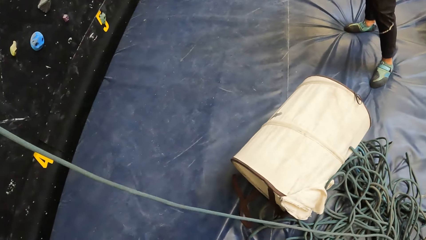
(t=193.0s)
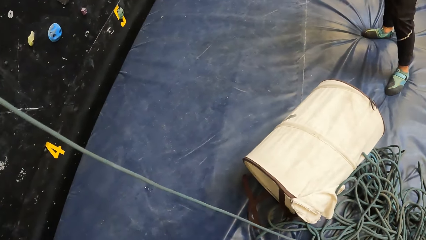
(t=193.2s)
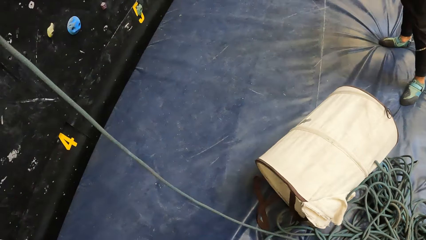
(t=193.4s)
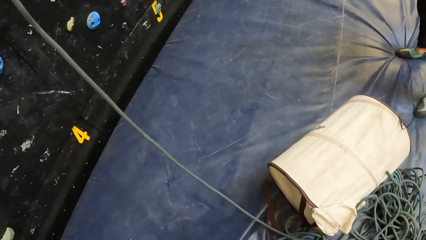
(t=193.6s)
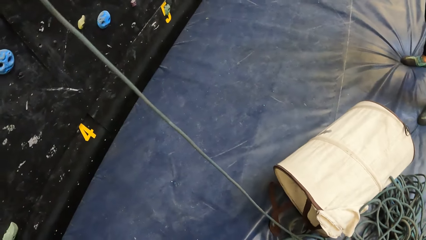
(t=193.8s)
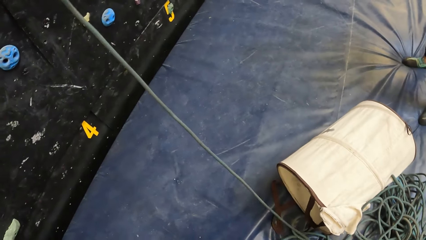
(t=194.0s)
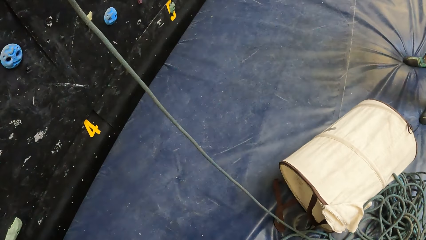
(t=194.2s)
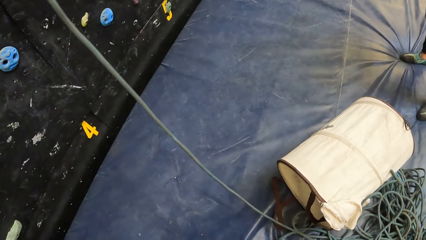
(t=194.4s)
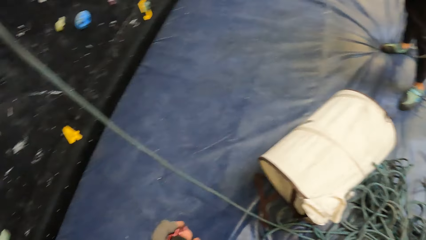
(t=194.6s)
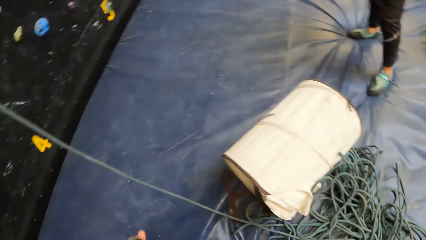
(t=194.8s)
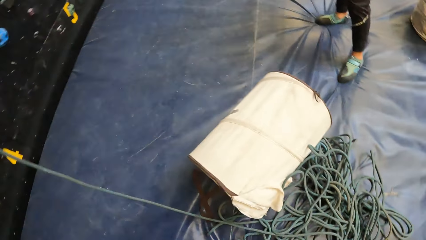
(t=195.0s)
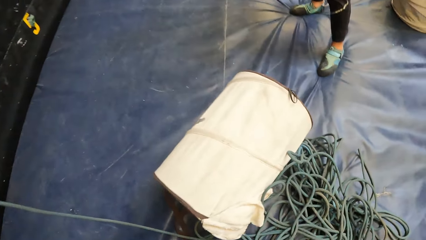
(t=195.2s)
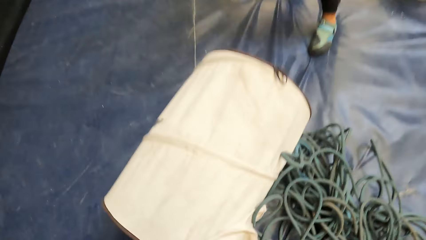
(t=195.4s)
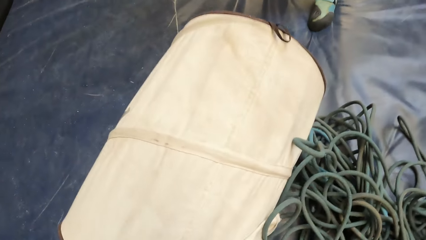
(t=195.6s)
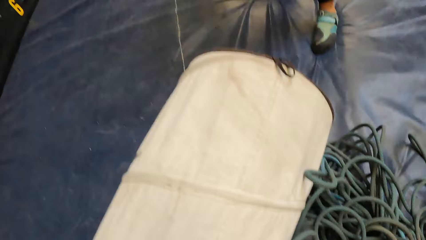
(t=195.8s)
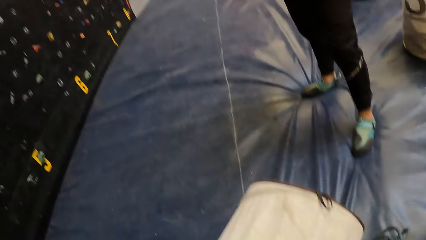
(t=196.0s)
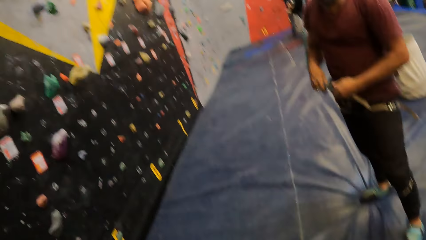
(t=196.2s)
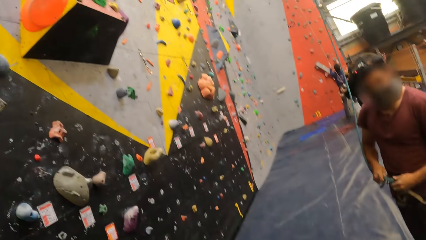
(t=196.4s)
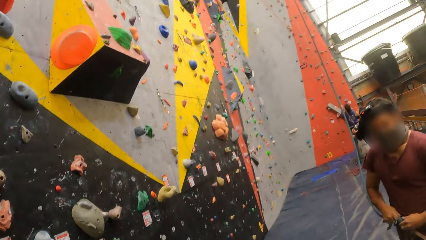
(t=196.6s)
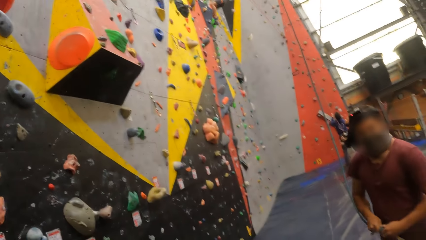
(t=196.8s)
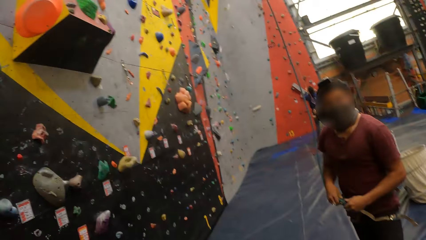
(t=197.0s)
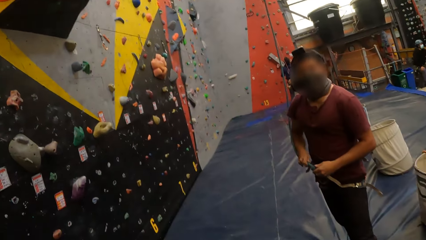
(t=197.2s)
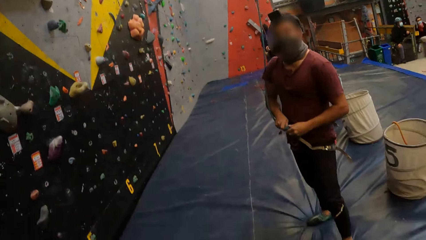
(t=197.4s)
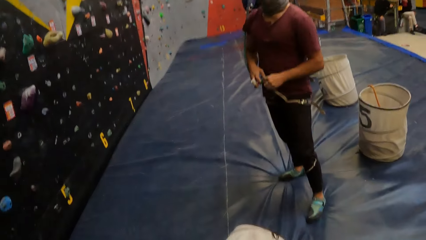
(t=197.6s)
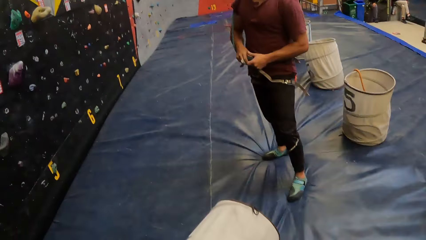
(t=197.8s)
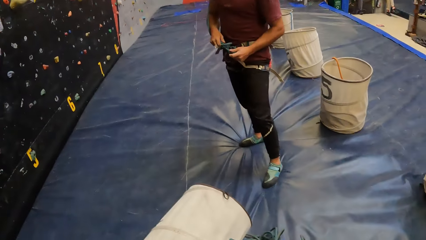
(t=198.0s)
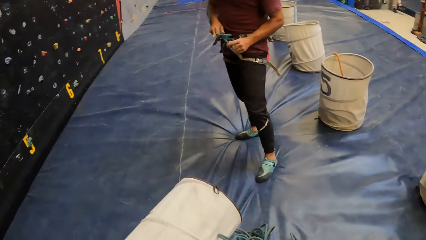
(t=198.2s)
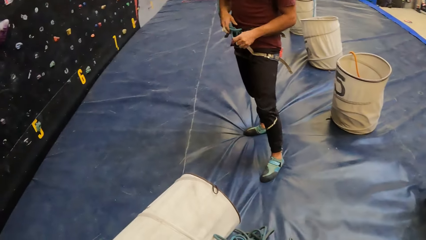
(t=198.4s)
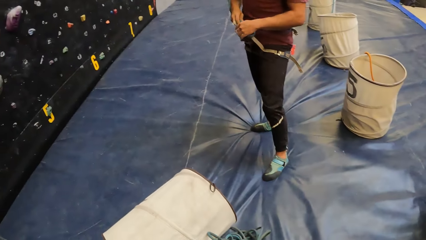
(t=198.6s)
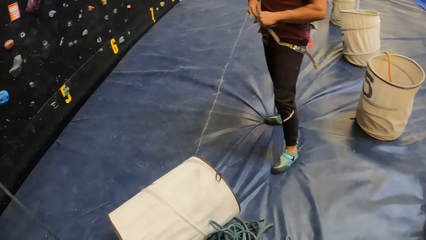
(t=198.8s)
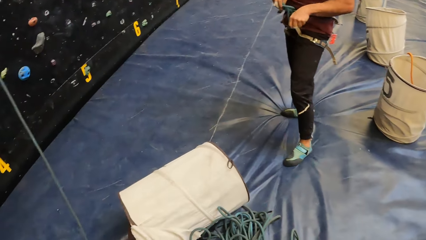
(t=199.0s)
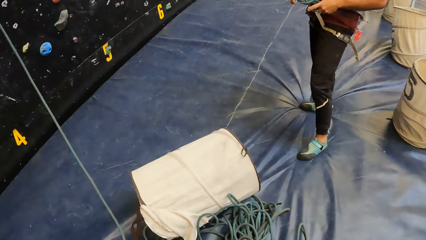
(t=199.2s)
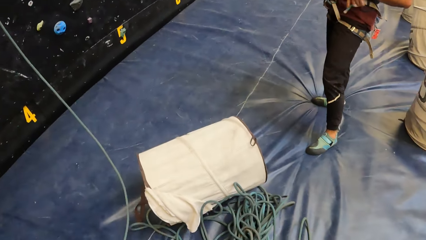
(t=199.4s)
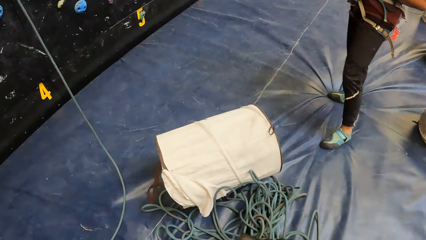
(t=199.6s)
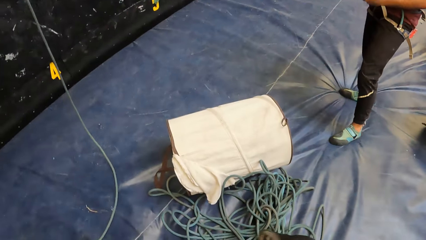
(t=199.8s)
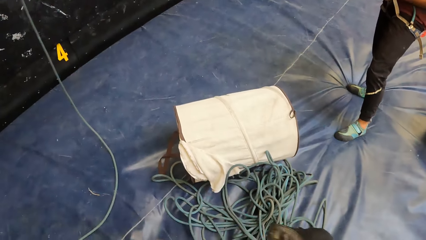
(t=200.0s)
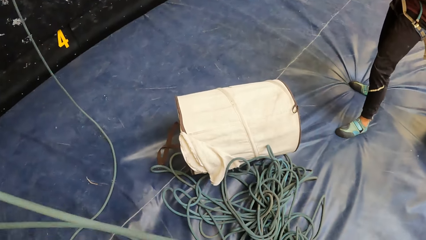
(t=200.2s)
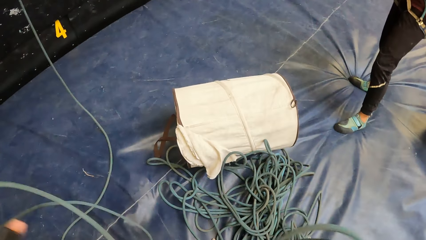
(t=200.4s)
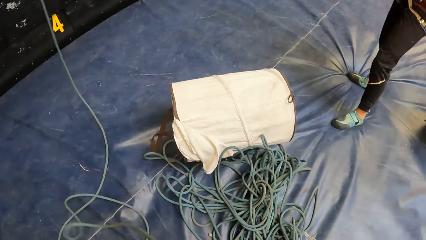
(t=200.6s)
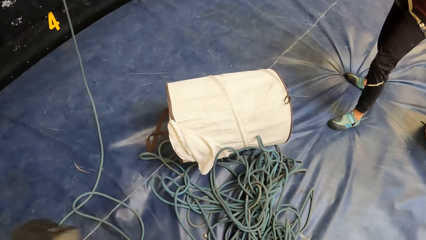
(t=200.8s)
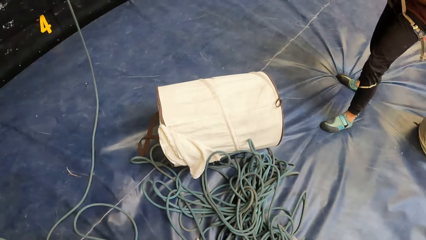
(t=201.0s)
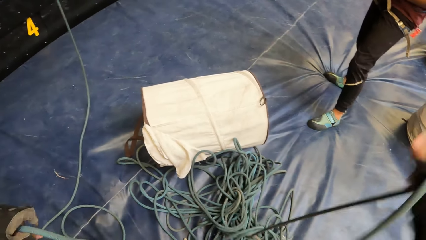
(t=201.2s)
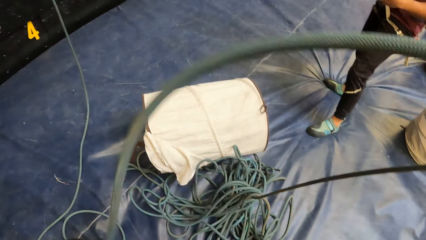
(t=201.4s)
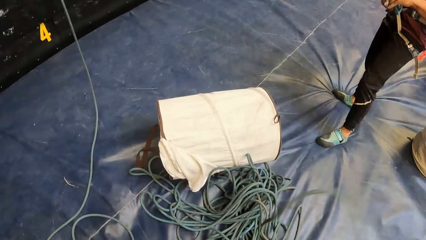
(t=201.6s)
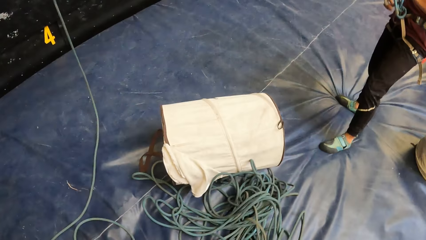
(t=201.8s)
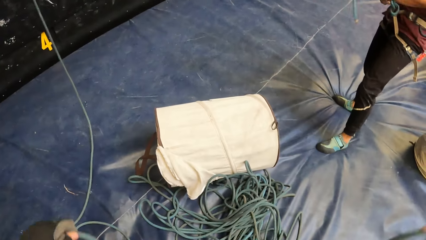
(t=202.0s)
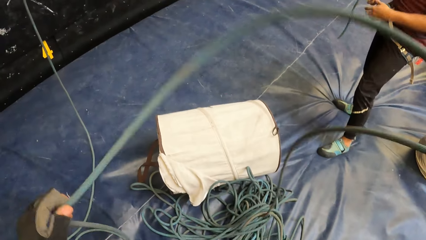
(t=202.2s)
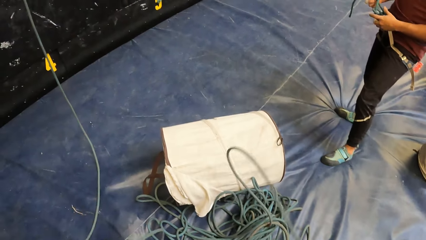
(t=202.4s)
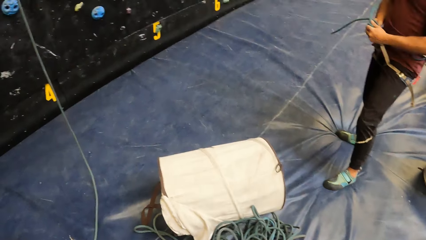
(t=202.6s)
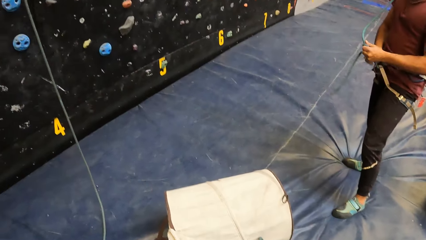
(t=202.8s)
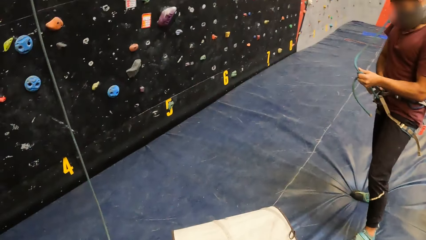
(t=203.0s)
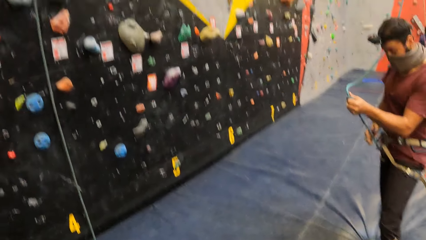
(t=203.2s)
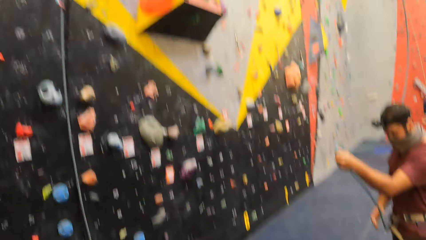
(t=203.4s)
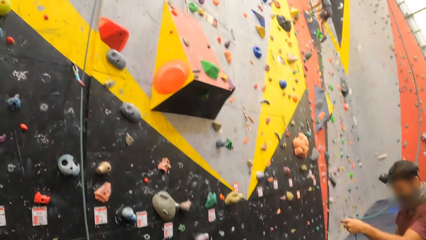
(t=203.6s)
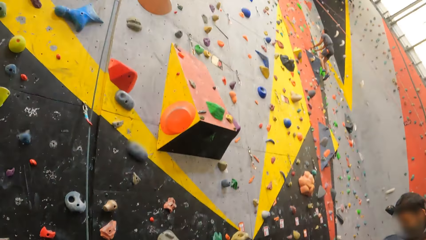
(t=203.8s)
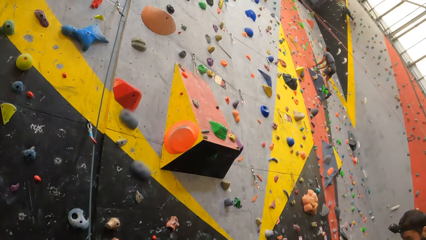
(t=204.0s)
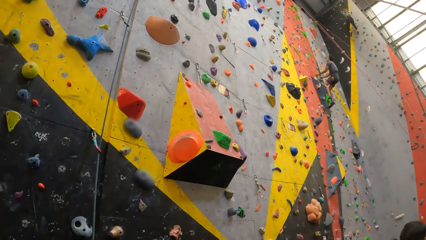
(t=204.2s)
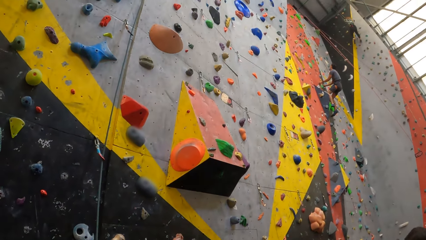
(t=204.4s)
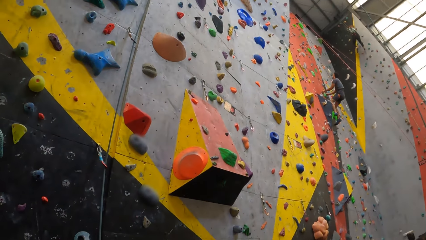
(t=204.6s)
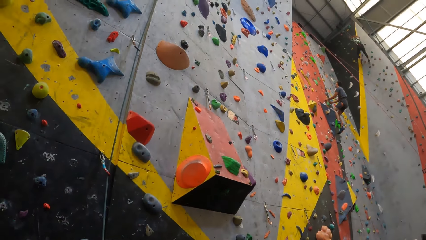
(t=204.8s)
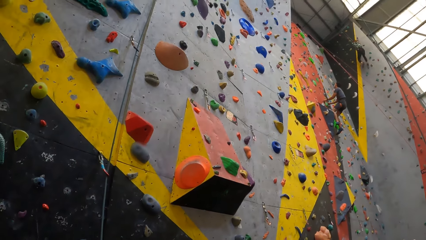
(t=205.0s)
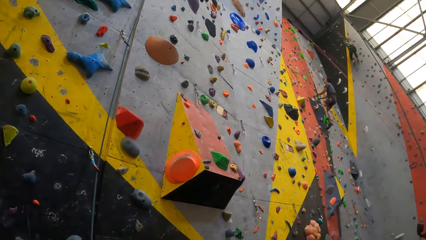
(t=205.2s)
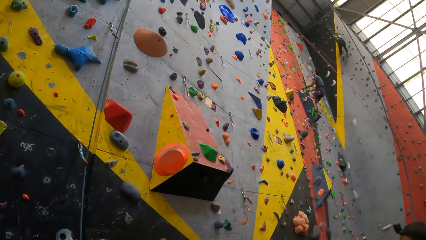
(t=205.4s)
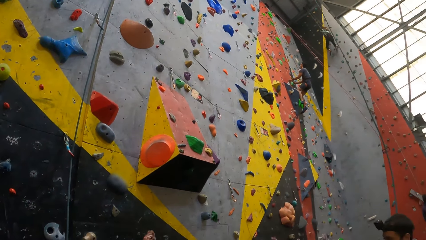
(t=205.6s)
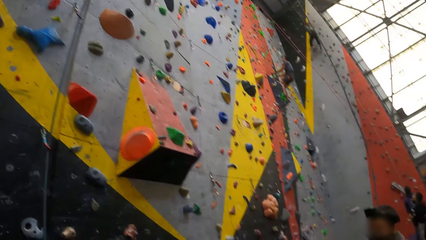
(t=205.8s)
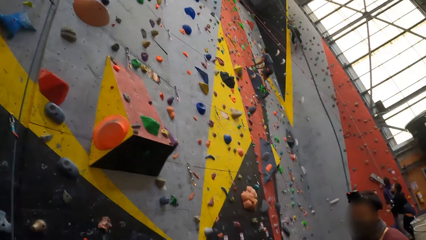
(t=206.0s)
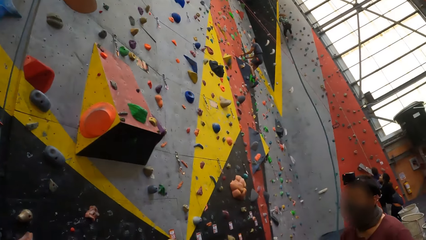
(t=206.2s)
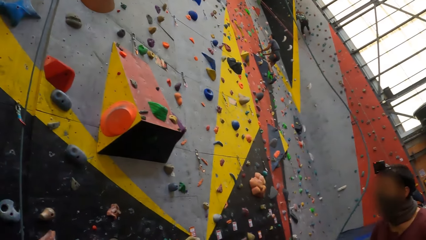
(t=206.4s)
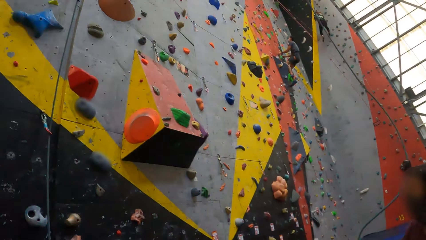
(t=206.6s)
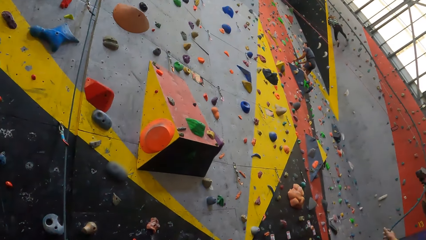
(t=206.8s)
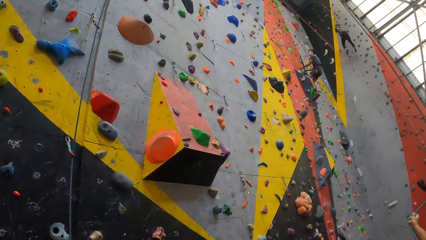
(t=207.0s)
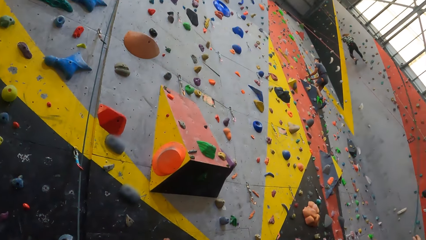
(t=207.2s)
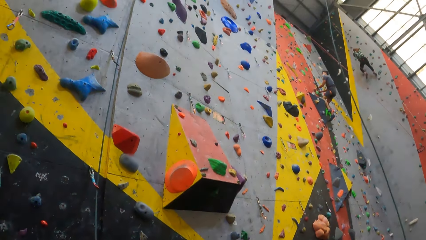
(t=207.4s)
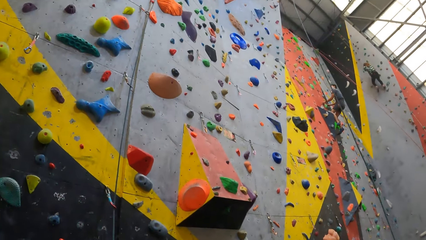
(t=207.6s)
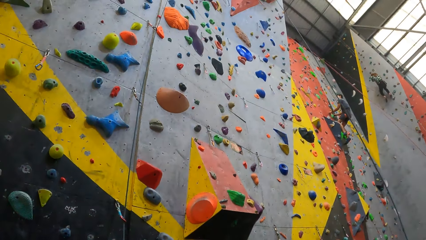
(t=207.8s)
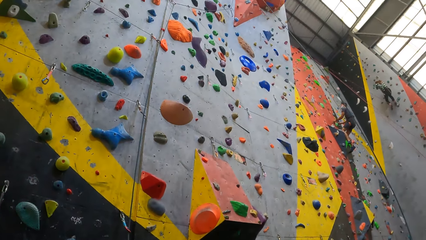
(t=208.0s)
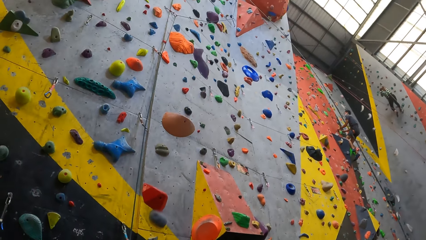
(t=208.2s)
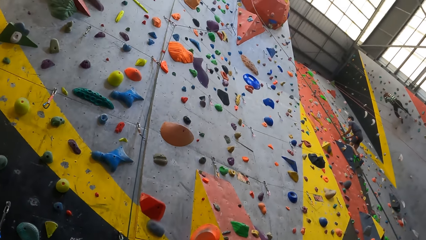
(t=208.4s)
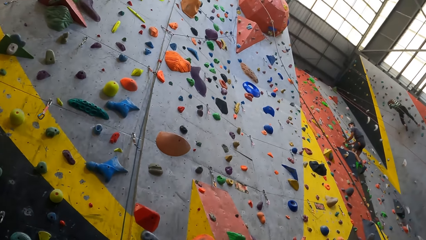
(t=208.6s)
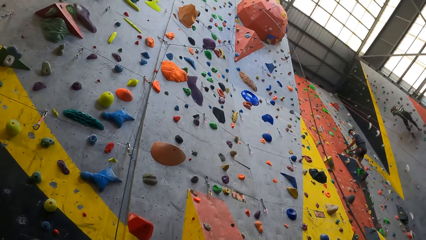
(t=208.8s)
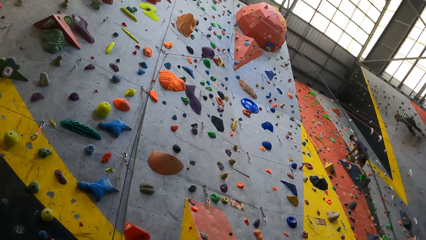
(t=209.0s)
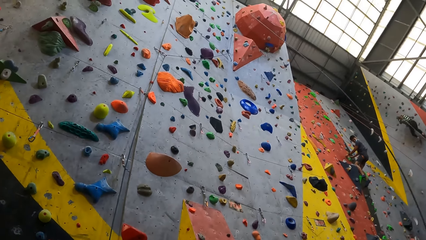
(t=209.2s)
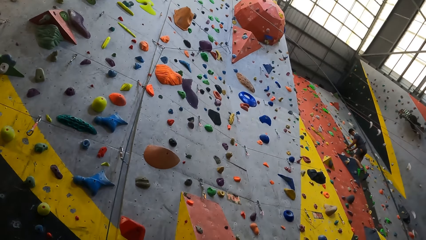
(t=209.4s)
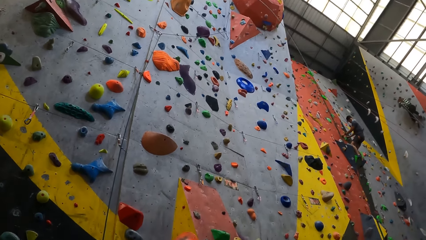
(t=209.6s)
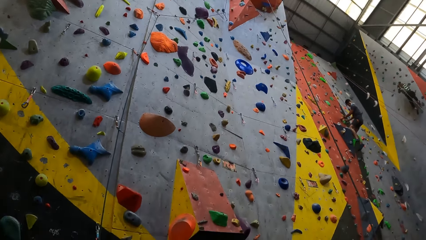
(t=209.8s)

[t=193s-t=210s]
The camera wearer stares at the rope. They stare at a man. They adjust the rope.
